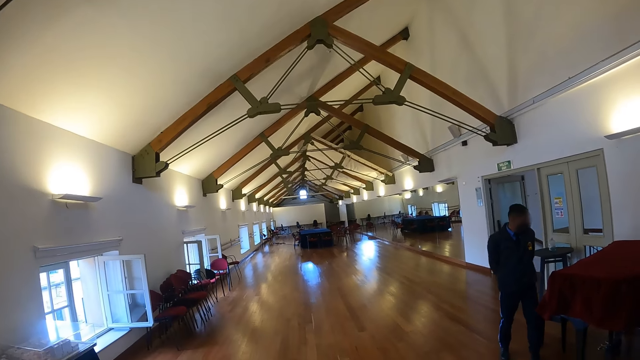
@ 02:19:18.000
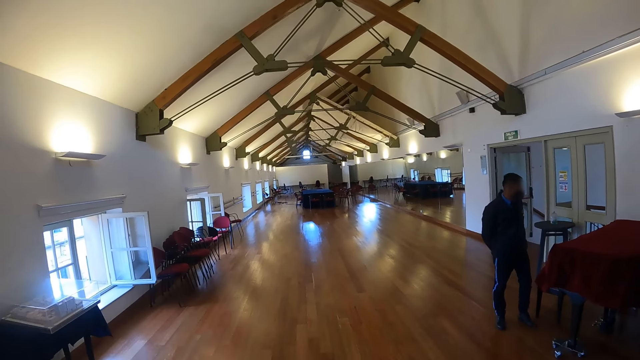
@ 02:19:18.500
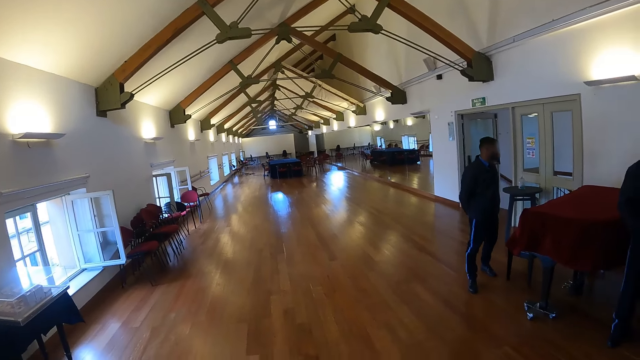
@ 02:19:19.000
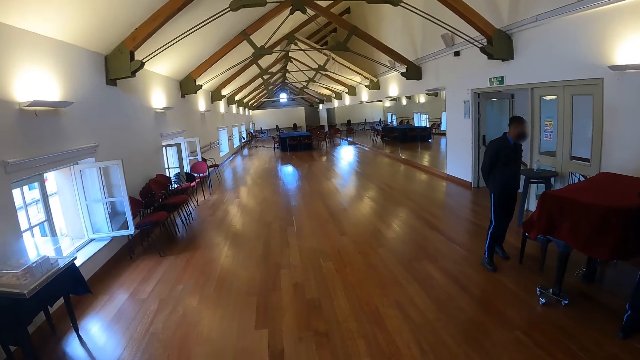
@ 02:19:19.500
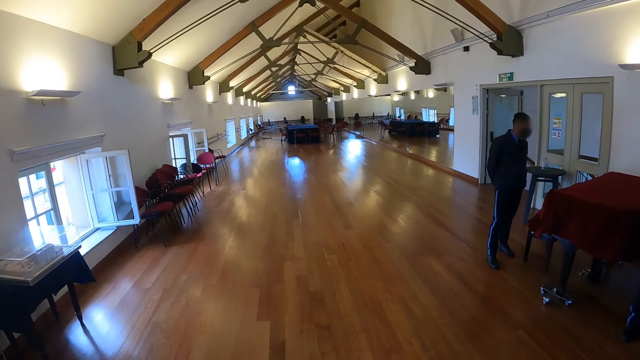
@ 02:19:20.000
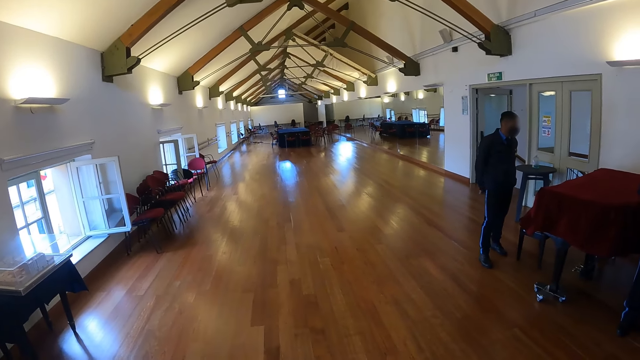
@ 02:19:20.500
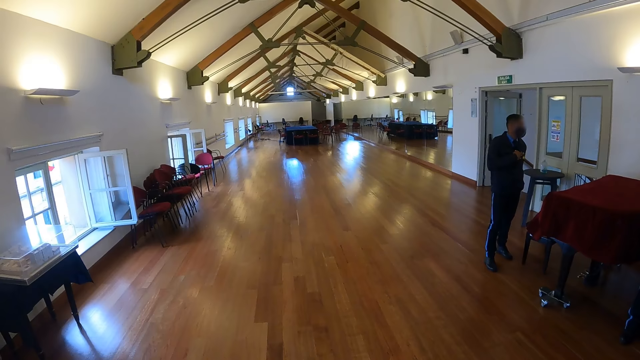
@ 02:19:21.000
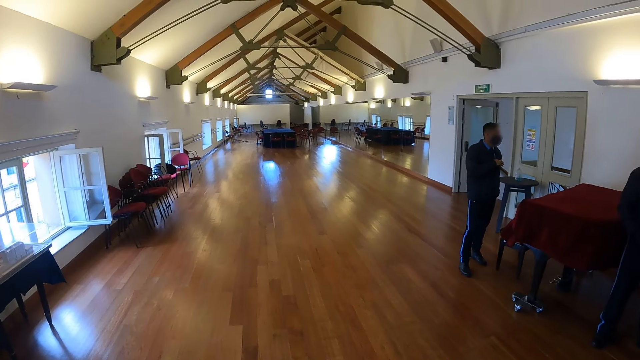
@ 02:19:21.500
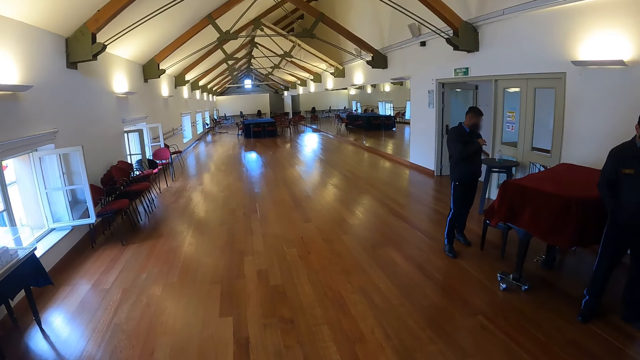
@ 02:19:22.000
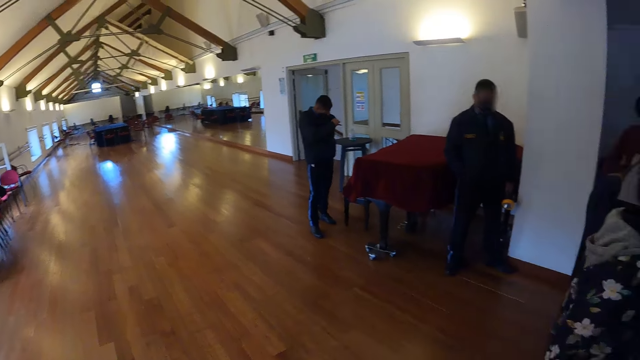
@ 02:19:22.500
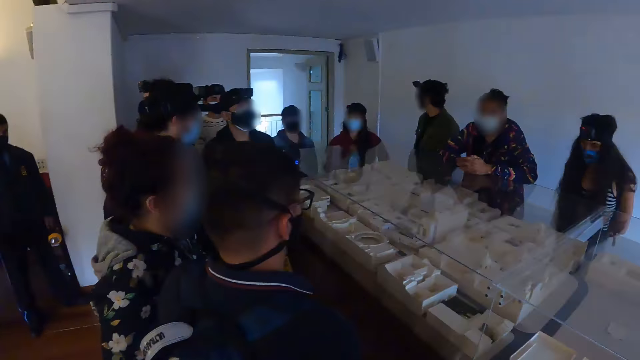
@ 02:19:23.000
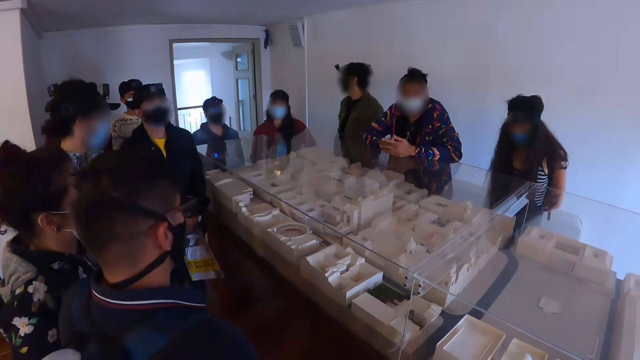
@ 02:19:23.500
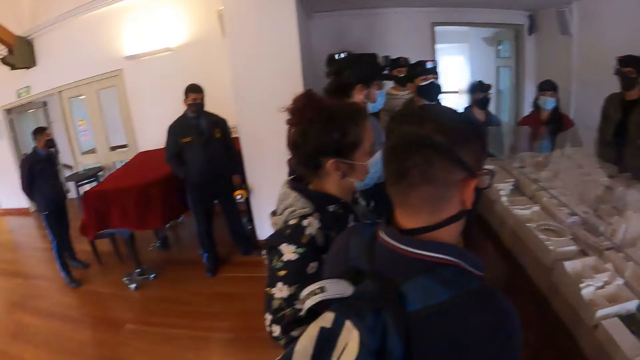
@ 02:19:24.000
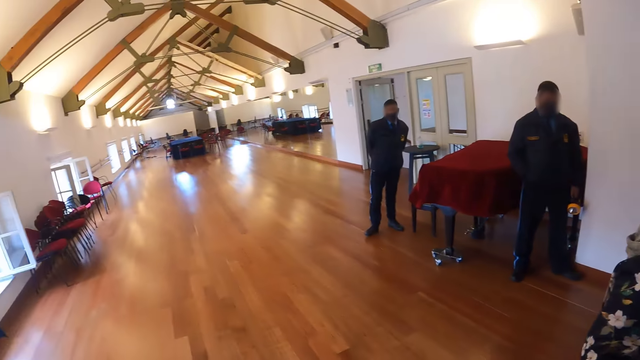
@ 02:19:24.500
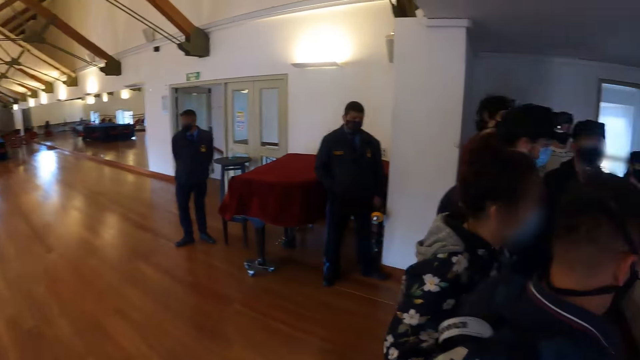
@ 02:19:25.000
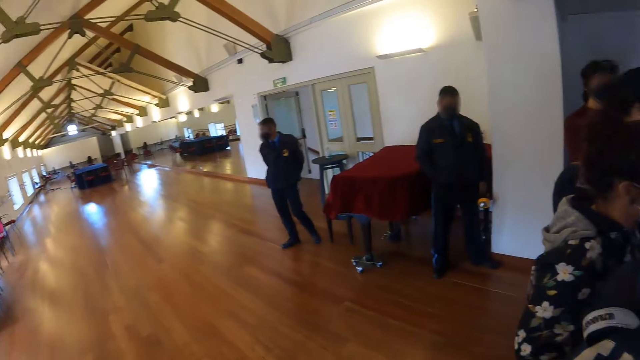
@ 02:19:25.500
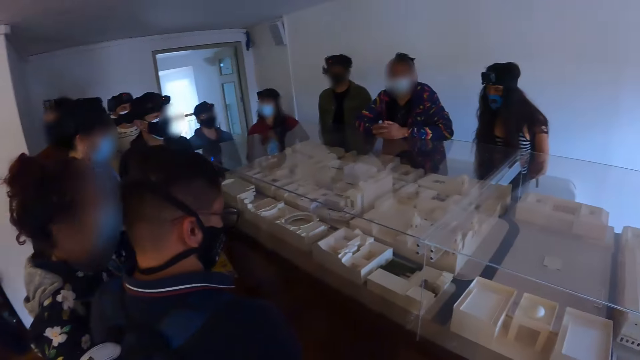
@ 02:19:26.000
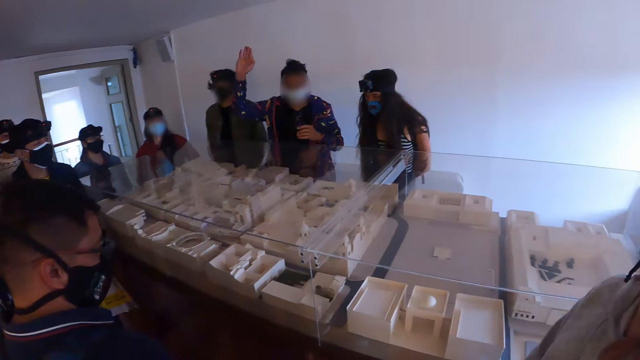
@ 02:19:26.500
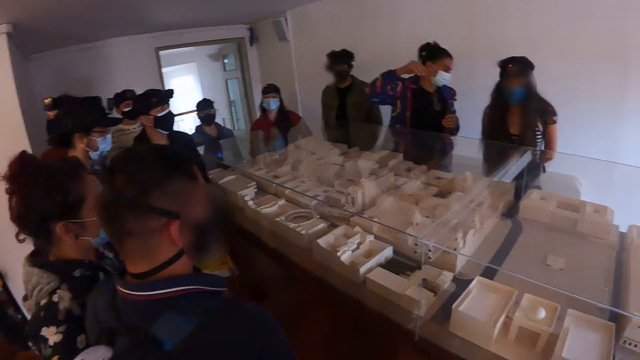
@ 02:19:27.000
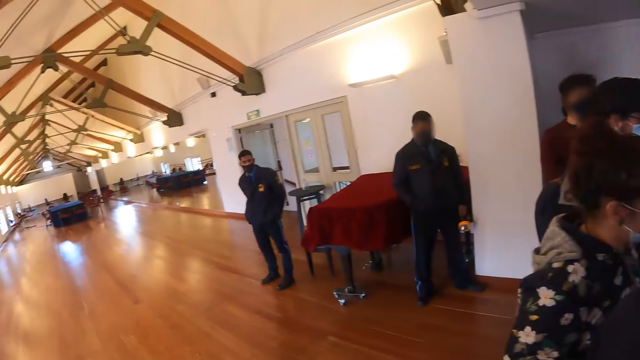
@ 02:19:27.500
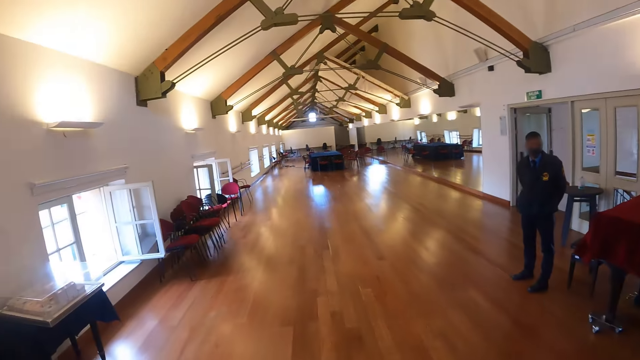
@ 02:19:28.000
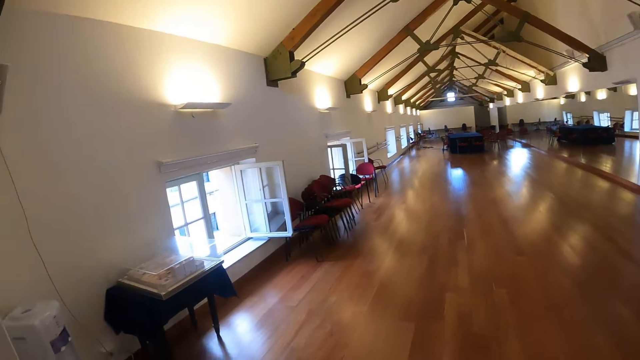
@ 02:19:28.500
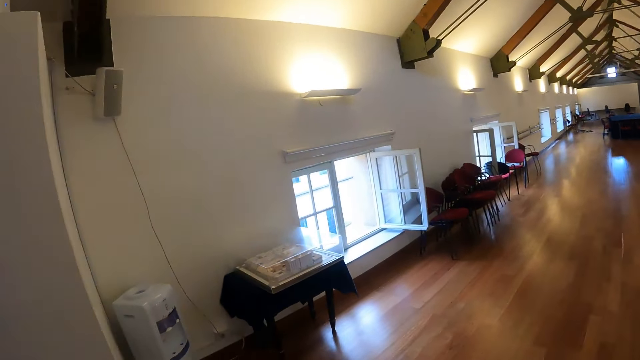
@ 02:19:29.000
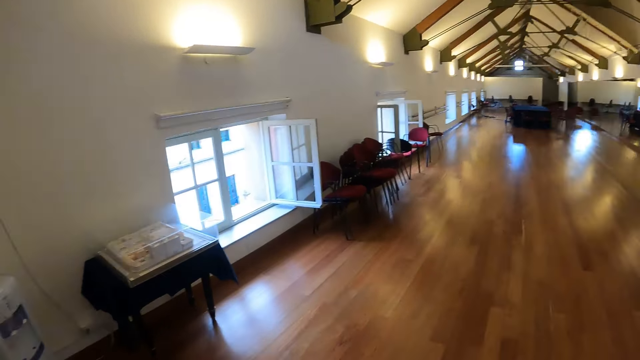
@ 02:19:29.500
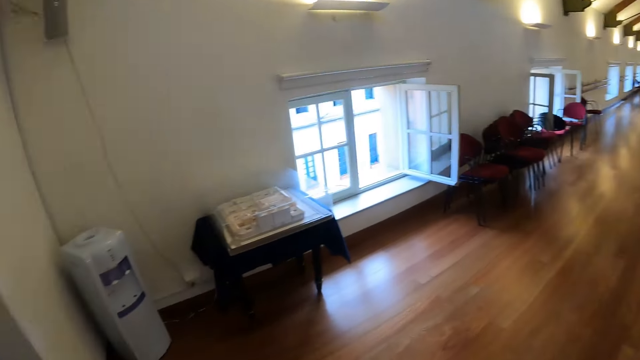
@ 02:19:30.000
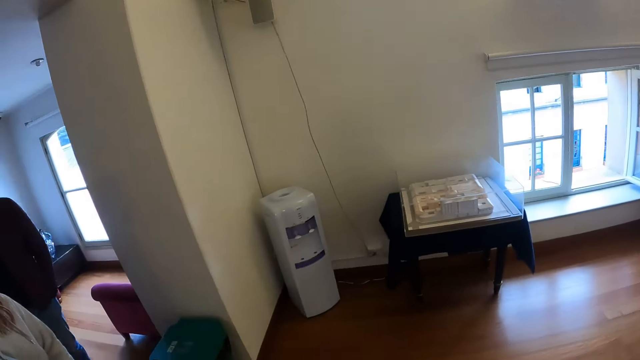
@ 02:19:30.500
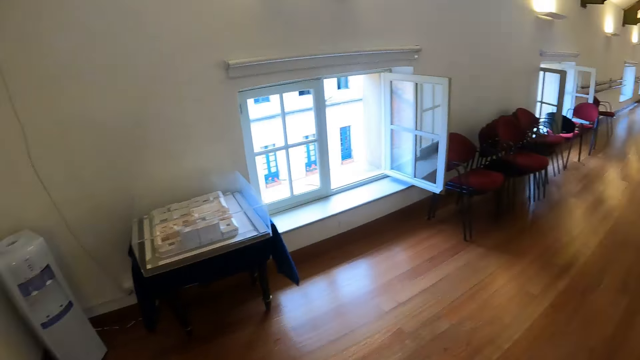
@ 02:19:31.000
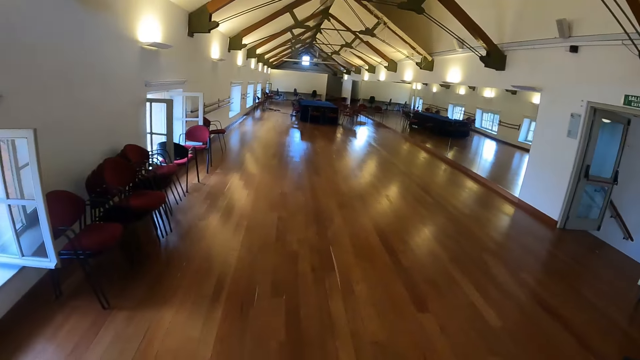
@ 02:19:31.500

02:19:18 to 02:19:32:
The camera wearer turns around repeatedly. They look around the building and walk around the building.

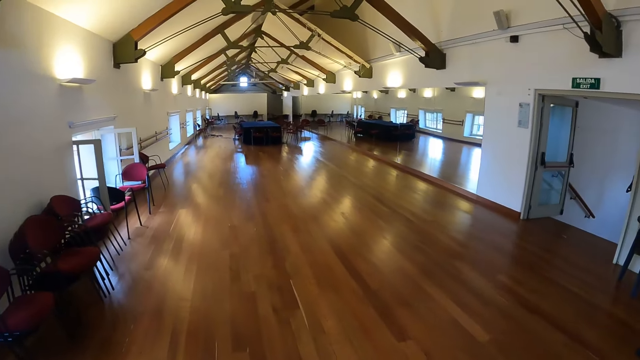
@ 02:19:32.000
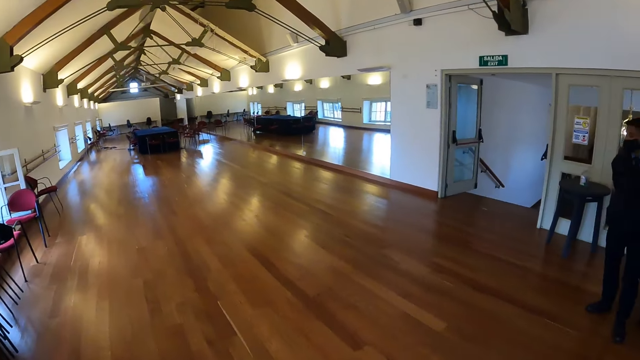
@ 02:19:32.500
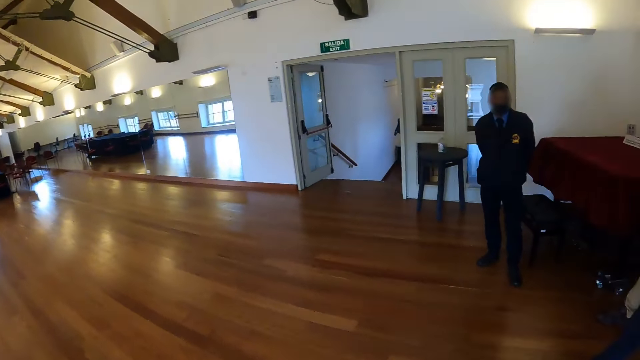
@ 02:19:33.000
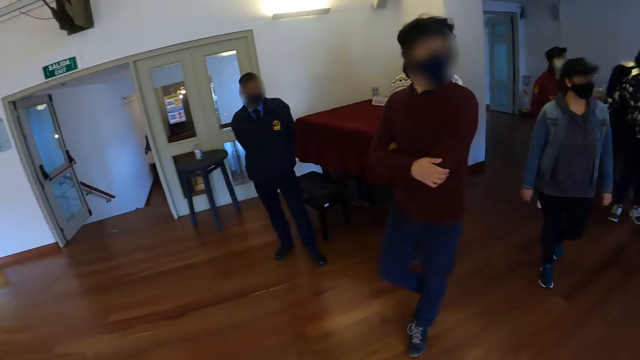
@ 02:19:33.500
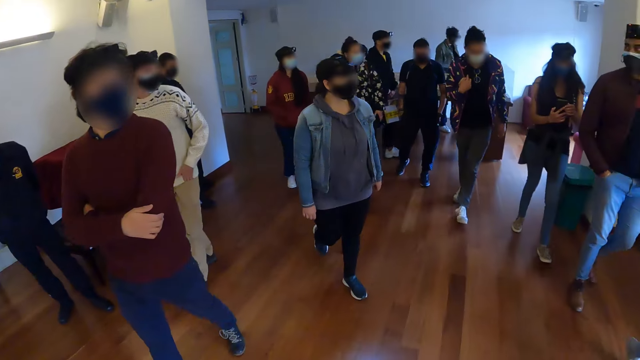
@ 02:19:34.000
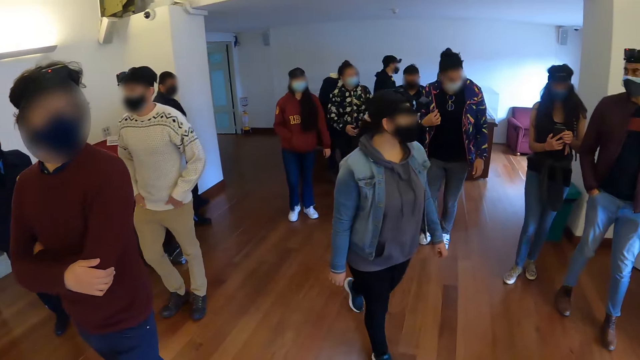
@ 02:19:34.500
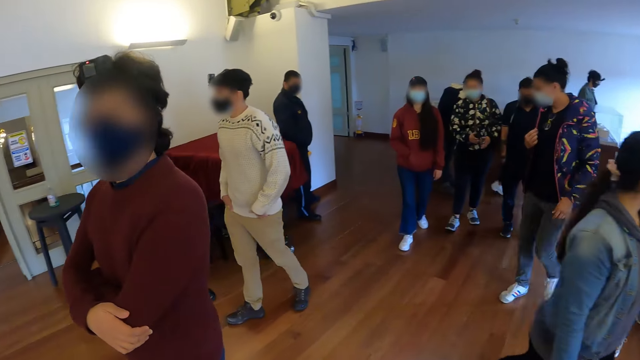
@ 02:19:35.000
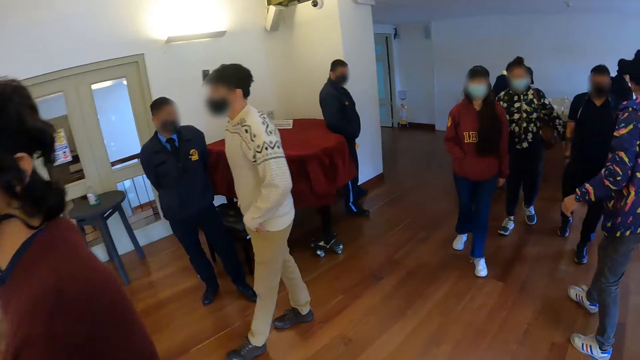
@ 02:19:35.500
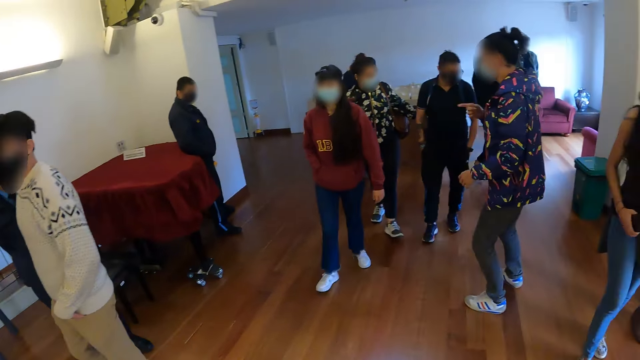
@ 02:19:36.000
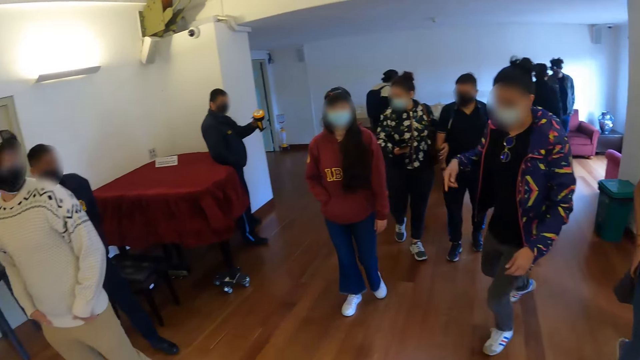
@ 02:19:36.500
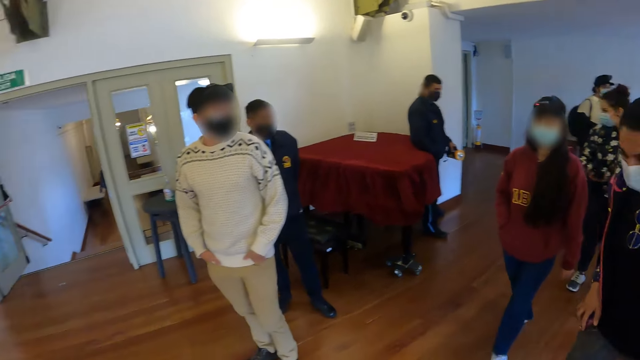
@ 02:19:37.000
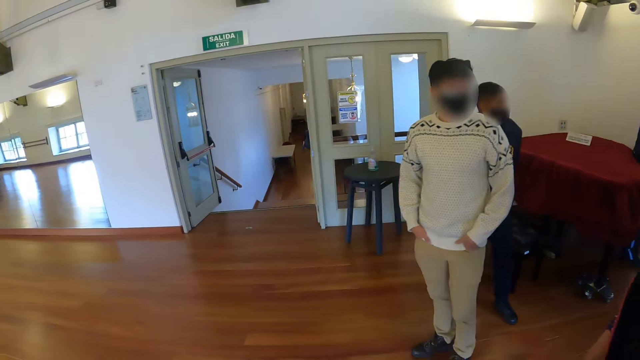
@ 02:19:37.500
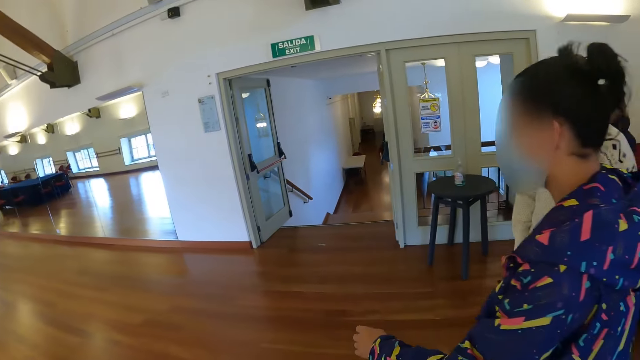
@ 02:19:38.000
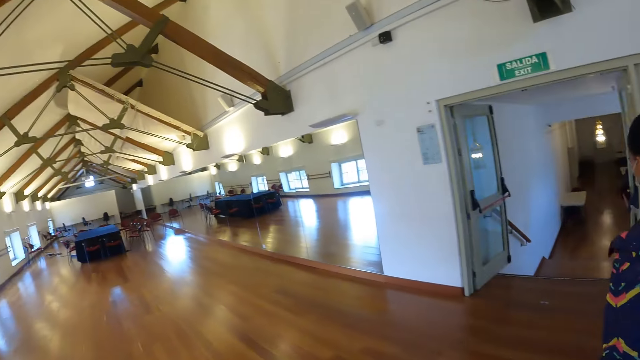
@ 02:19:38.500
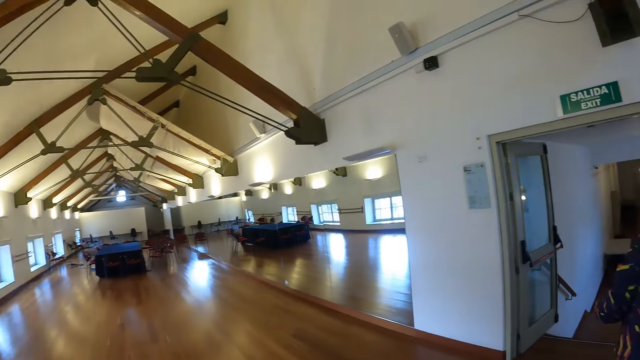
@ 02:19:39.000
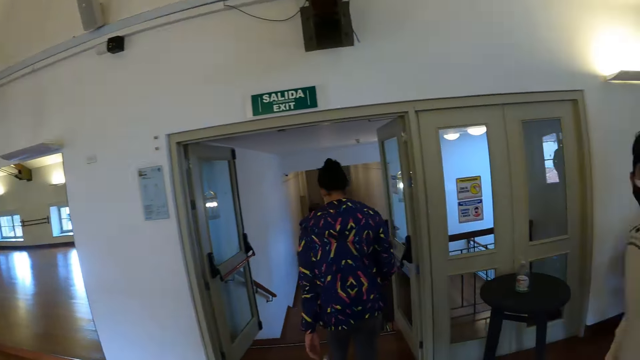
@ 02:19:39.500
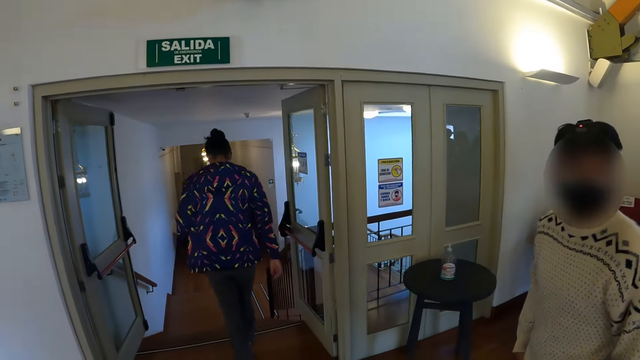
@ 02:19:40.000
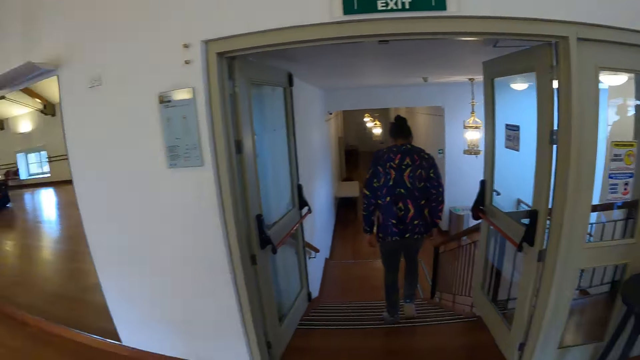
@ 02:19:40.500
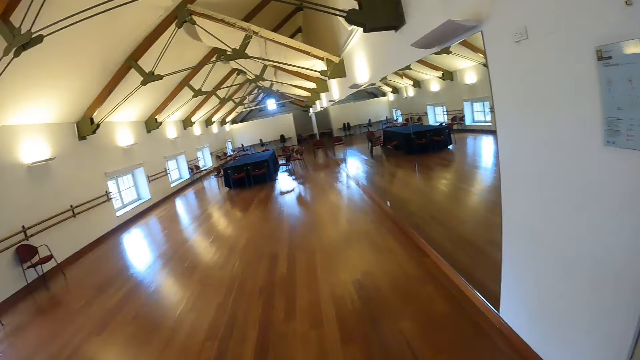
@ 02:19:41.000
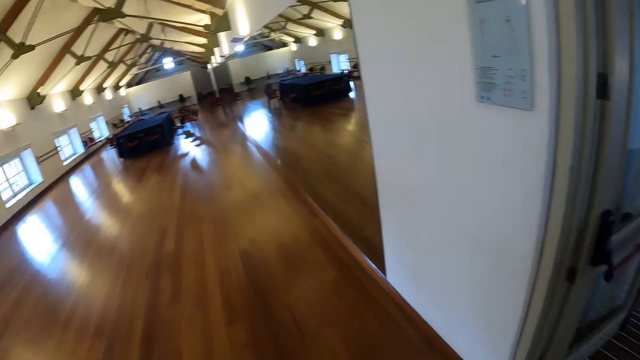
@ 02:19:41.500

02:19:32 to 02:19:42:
The camera wearer turns around. They turn around again. They look around the building.
